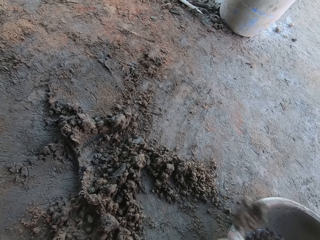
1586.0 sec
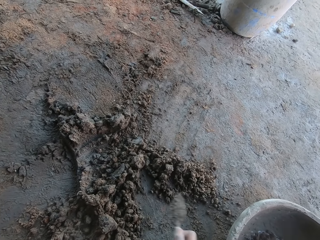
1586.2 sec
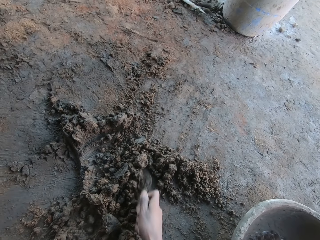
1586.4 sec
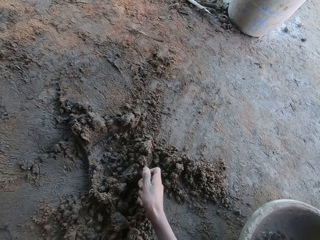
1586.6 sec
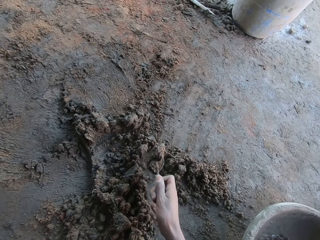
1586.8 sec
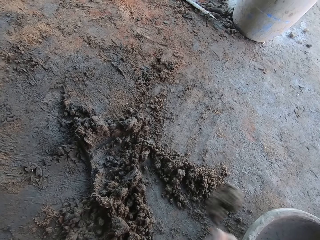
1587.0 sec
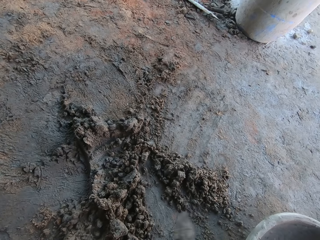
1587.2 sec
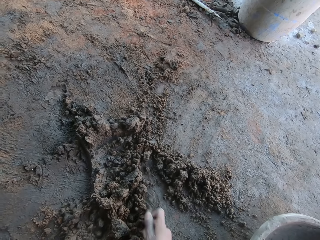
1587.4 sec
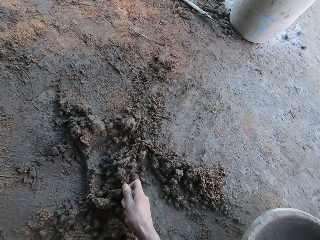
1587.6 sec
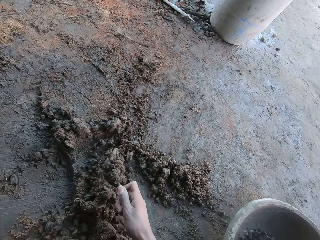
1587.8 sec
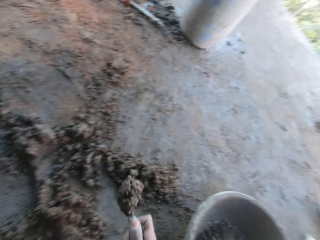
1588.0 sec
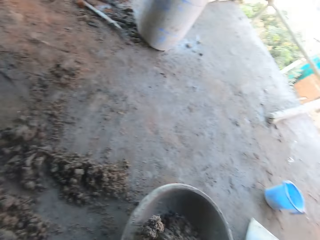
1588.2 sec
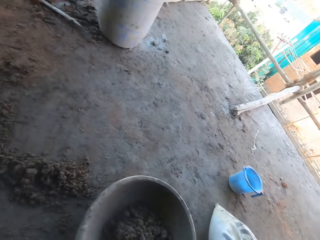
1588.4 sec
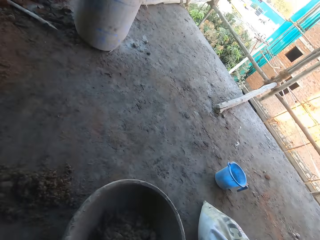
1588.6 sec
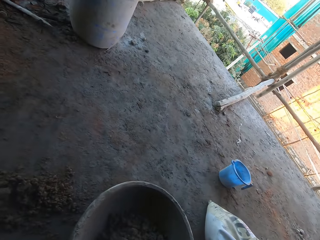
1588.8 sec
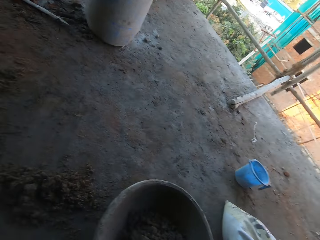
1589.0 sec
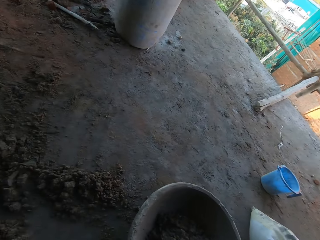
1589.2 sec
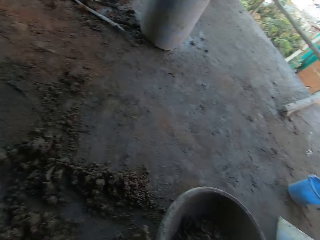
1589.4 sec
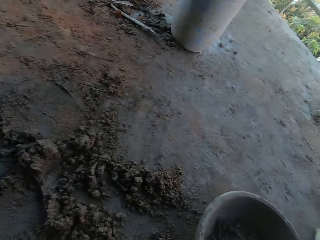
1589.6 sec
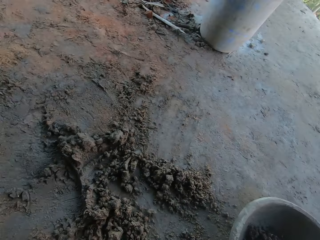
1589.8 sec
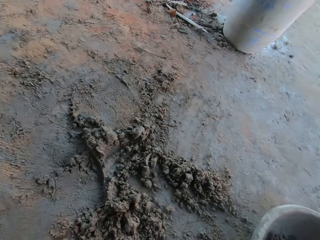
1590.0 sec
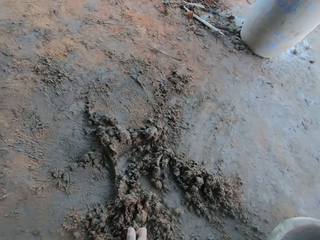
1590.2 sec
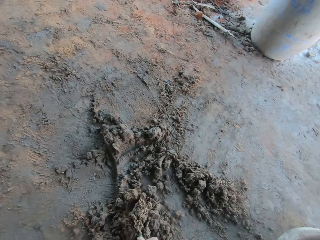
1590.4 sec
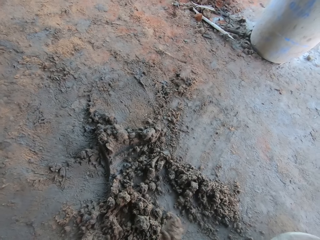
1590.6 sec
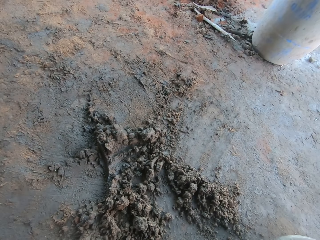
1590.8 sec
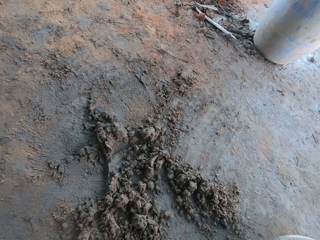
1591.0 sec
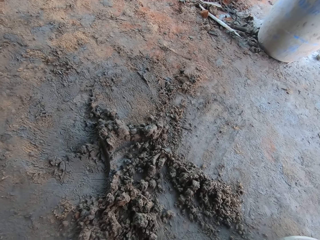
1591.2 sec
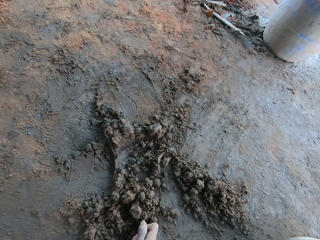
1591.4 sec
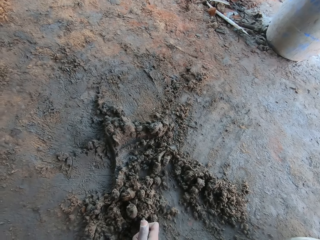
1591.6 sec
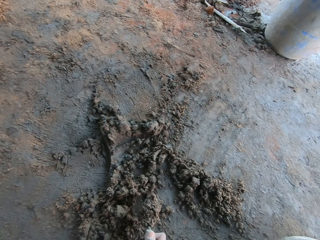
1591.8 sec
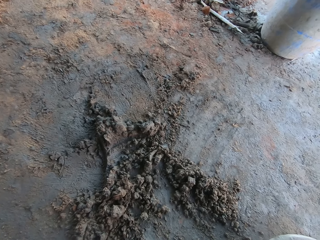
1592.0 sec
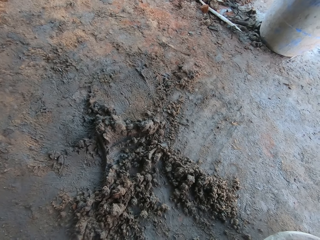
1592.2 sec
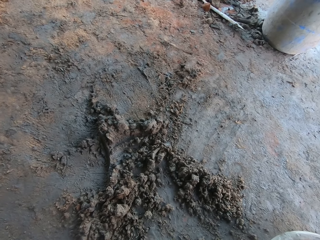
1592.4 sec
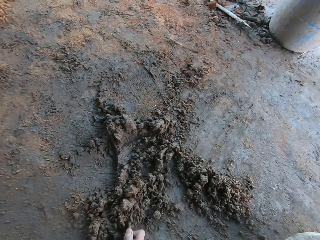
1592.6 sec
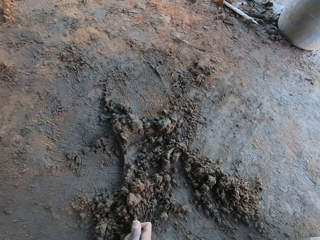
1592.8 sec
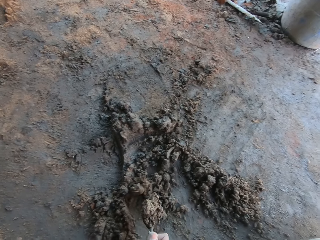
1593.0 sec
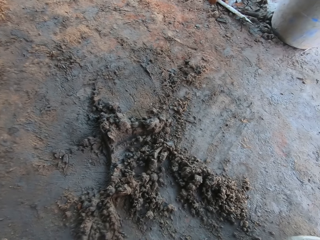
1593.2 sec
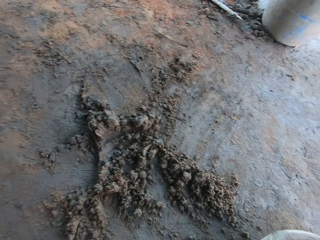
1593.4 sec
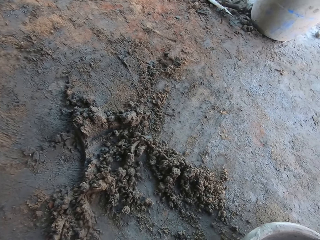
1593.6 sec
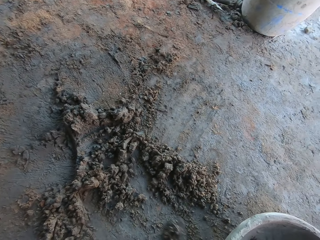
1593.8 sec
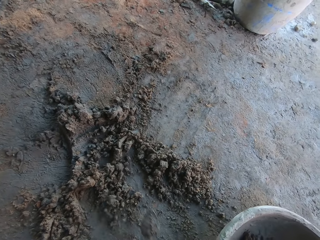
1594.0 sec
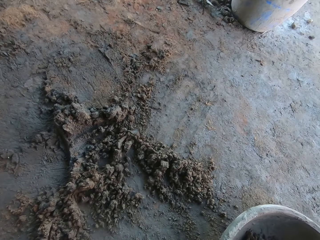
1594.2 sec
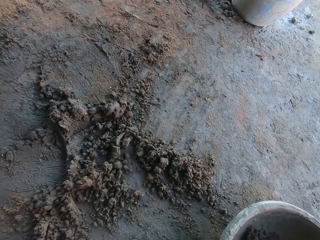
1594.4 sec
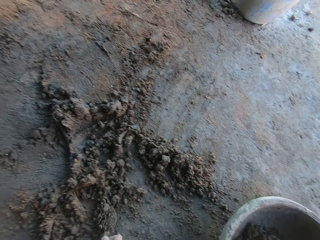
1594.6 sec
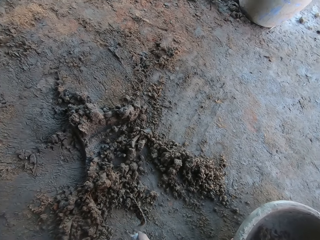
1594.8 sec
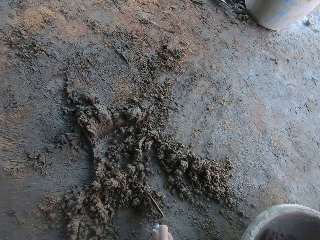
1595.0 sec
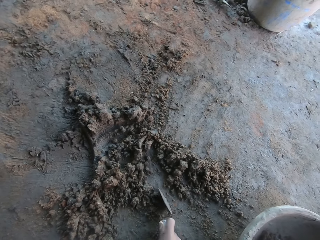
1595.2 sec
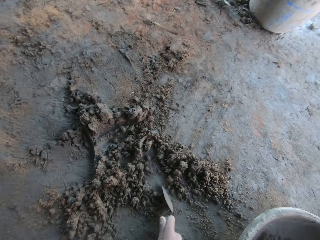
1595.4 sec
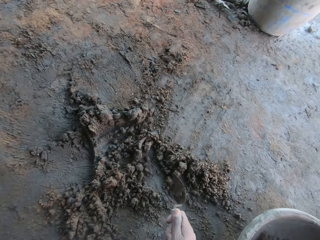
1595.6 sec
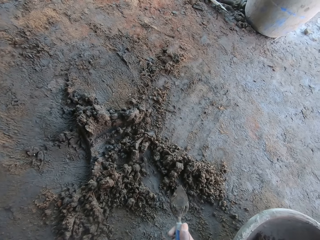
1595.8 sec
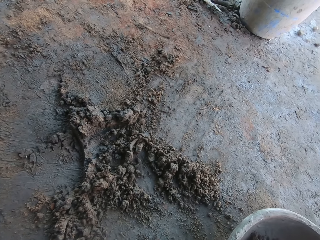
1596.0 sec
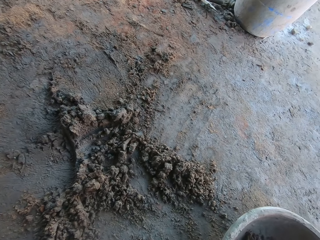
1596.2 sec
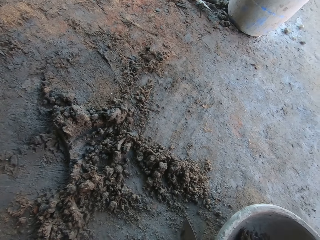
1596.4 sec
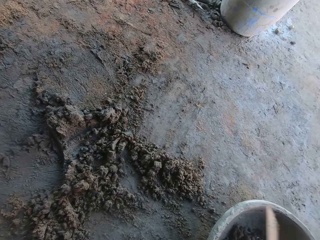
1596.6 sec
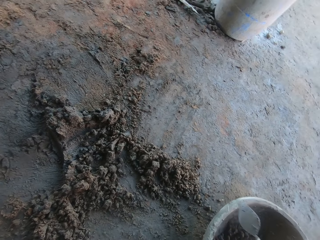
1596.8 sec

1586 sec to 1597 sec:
The camera wearer pours the mortar into the bowl on the floor with the trowel in his right hand. He scoops mortar from the floor with the trowel in his right hand. He pours the mortar into the bowl on the floor with the trowel in his right hand. He scoops mortar from the floor with the trowel in his right hand. He pours the mortar into the bowl on the floor with the trowel in his right hand. He scoops mortar from the floor with the trowel in his right hand. He does this repeatedly. He moves mortar on the floor with the trowel in his right hand. He hits the trowel on the floor with his right hand.

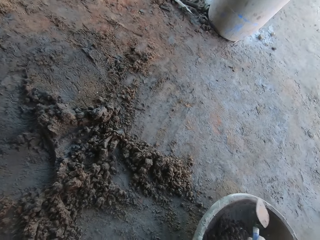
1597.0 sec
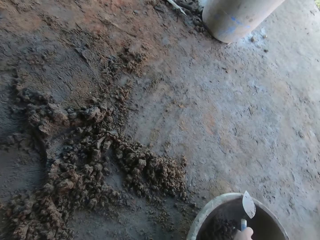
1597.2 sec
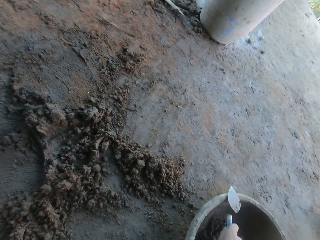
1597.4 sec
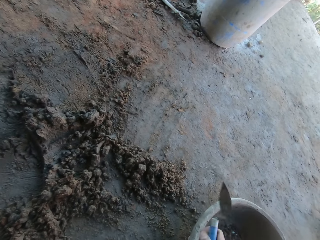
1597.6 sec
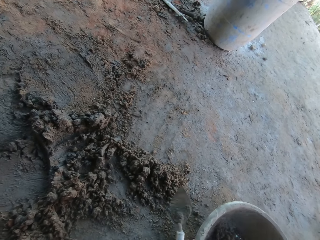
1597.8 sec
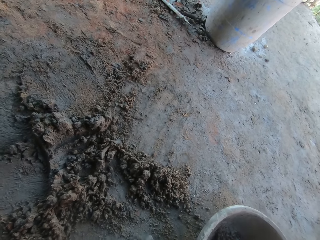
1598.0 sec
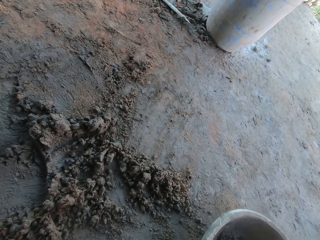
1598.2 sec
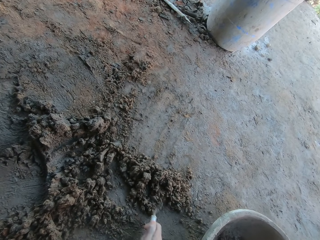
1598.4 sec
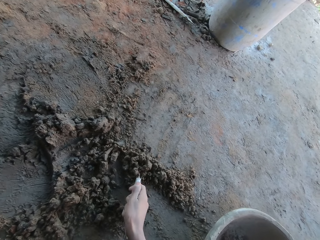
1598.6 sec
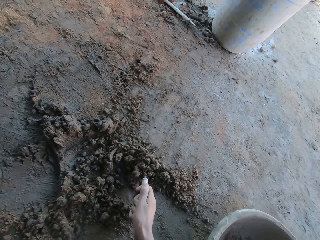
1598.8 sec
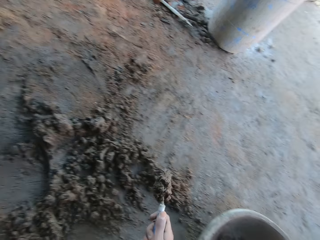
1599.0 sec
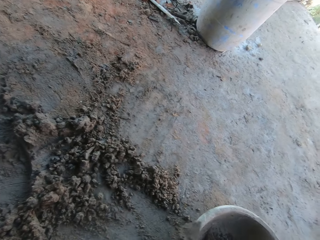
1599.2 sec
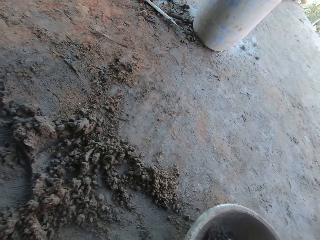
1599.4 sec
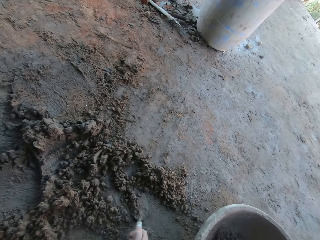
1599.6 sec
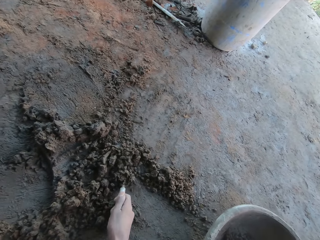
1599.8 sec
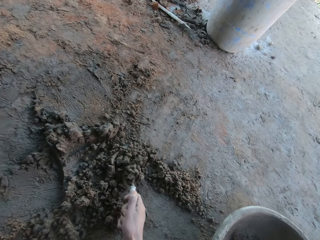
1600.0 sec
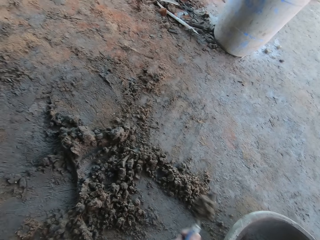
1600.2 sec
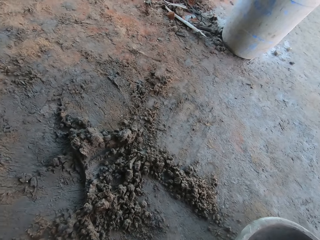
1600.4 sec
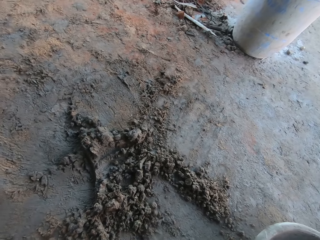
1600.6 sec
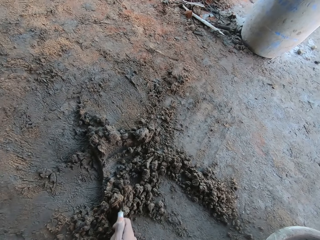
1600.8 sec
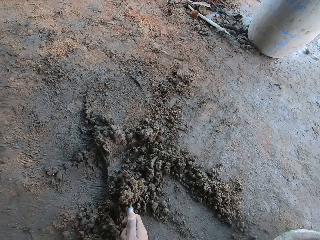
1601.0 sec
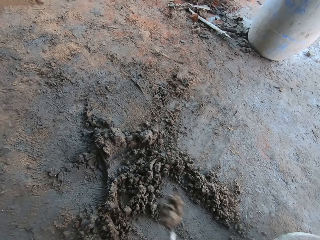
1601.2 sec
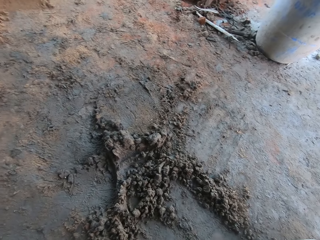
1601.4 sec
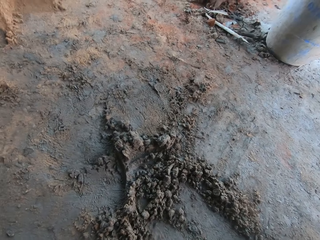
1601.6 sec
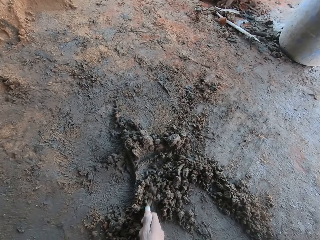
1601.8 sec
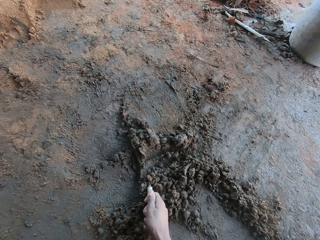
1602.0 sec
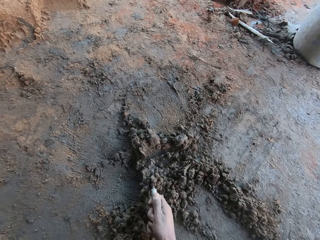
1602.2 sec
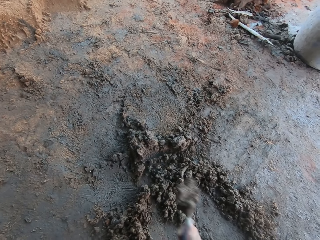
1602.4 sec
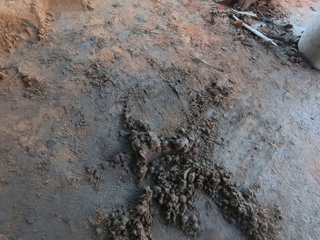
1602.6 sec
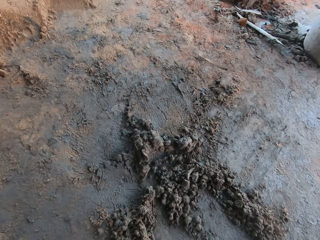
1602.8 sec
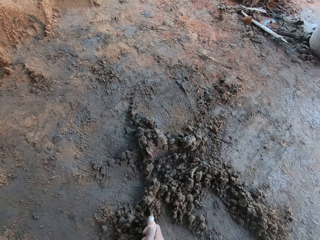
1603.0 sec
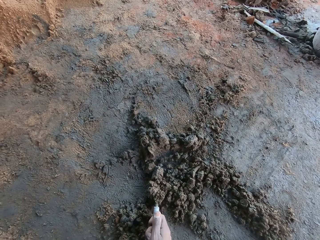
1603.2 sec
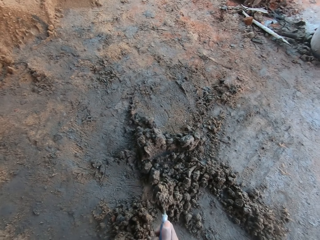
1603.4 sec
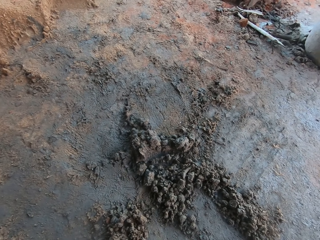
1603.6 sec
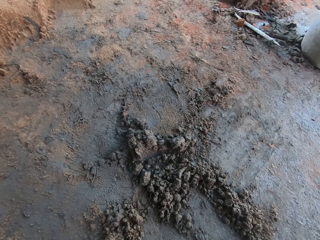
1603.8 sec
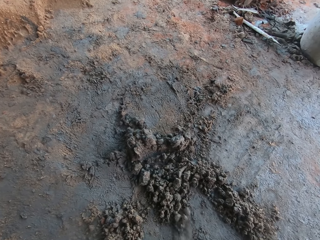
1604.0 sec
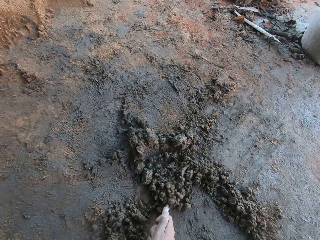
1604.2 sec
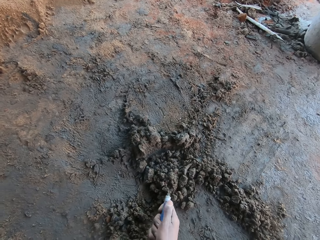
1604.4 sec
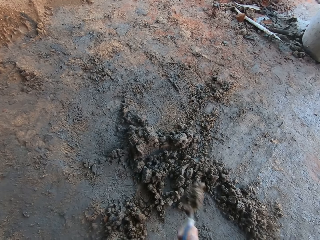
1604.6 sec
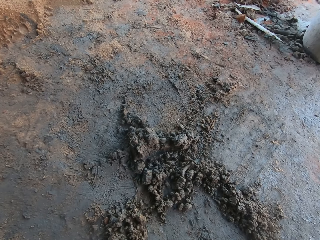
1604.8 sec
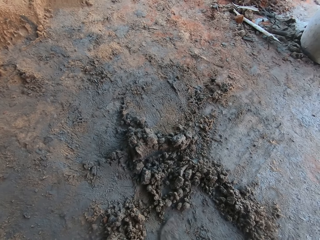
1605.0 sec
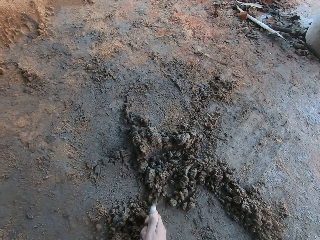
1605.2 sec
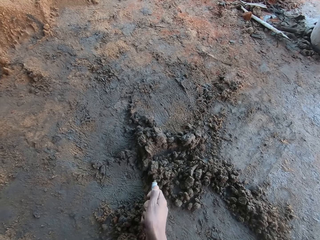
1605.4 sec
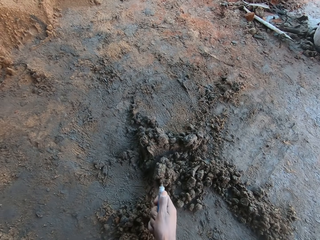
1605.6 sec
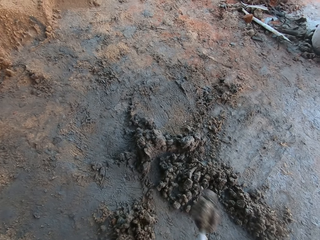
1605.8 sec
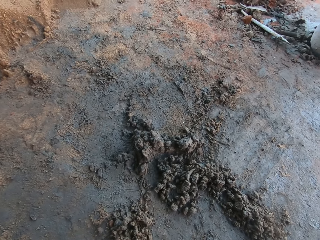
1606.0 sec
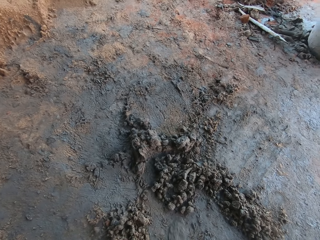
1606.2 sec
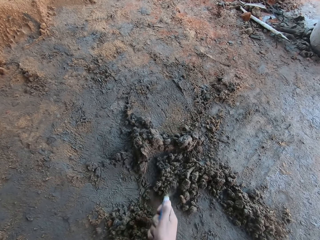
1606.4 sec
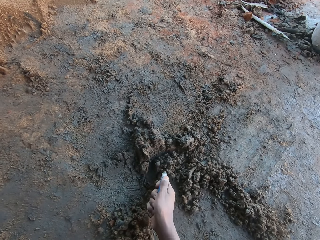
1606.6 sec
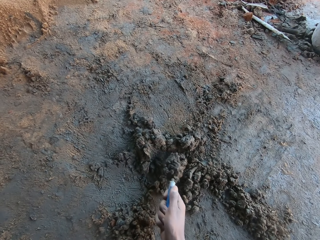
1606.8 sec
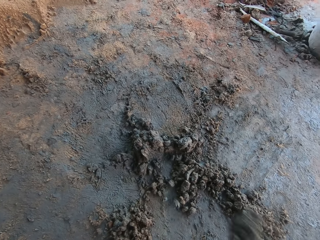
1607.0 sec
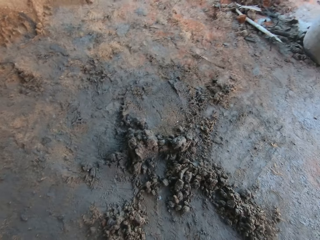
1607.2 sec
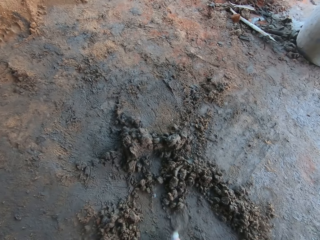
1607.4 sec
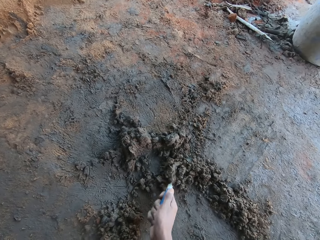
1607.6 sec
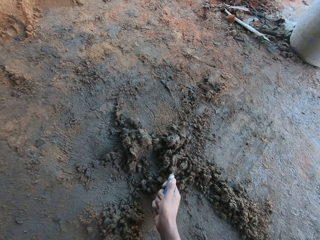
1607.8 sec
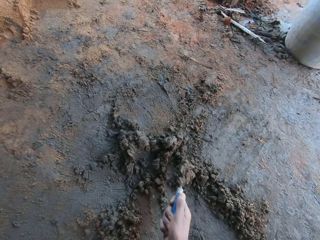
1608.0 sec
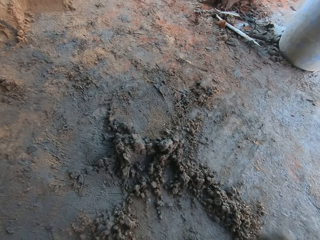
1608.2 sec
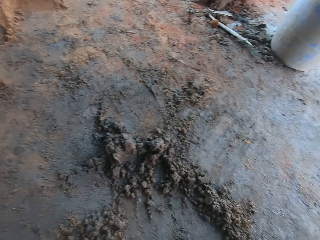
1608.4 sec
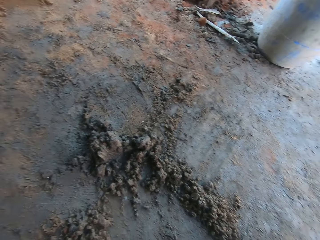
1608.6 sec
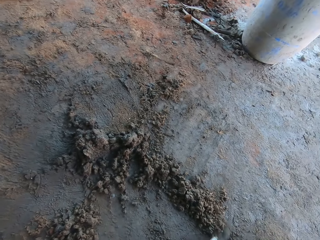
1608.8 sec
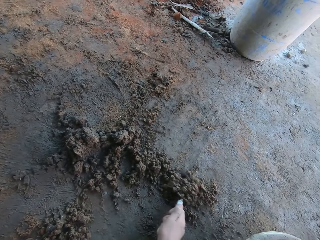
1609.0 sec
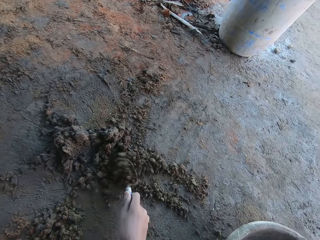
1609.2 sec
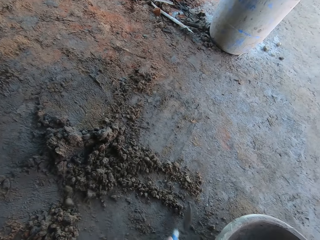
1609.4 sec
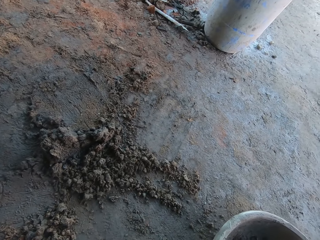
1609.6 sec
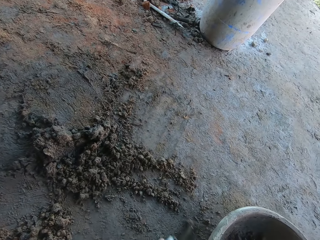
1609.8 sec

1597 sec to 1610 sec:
The camera wearer hits the trowel on the bowl with his right hand. He scoops mortar from the floor with the trowel in his right hand. He pours the mortar into the bowl on the floor with the trowel in his right hand. He scoops mortar from the floor with the trowel in his right hand. He pours the mortar into the bowl on the floor with the trowel in his right hand. He scoops mortar from the floor with the trowel in his right hand. He pours the mortar into the bowl on the floor with the trowel in his right hand. He scoops mortar from the floor with the trowel in his right hand. He pours the mortar into the bowl on the floor with the trowel in his right hand. He scoops mortar from the floor with the trowel in his right hand. He pours the mortar into the bowl on the floor with the trowel in his right hand. He scoops mortar from the floor with the trowel in his right hand. He pours the mortar into the bowl on the floor with the trowel in his right hand. He scoops mortar from the floor with the trowel in his right hand. He pours the mortar into the bowl on the floor with the trowel in his right hand. He scoops mortar from the floor with the trowel in his right hand. He pours the mortar into the bowl on the floor with the trowel in his right hand. He scoops mortar from the floor with the trowel in his right hand. He pours the mortar into the bowl on the floor with the trowel in his right hand. He moves mortar on the floor with the trowel in his right hand.
